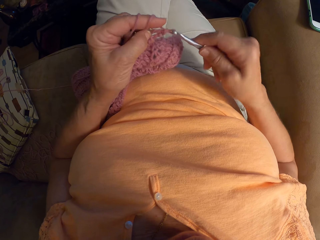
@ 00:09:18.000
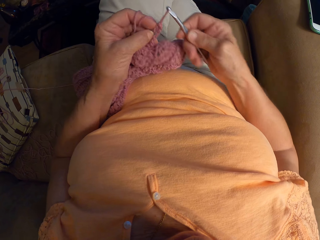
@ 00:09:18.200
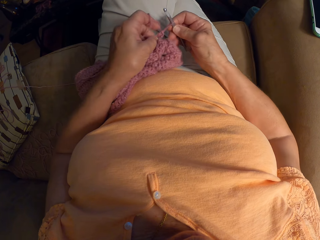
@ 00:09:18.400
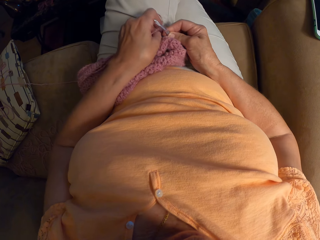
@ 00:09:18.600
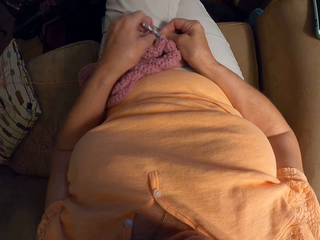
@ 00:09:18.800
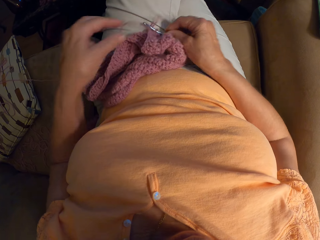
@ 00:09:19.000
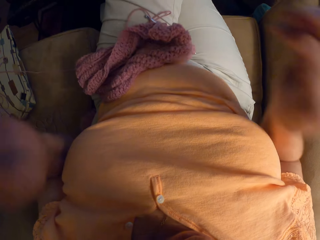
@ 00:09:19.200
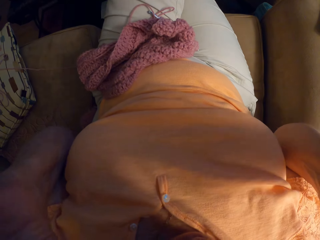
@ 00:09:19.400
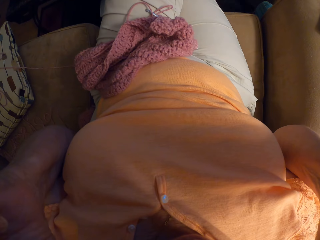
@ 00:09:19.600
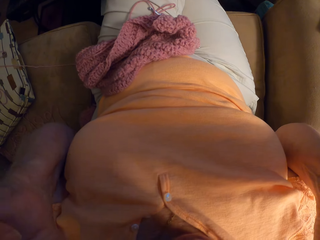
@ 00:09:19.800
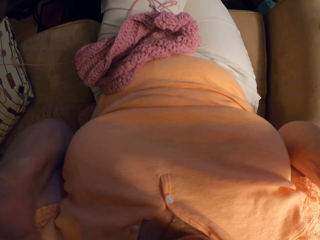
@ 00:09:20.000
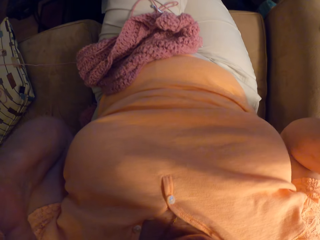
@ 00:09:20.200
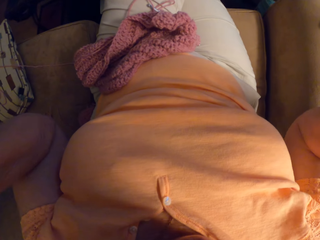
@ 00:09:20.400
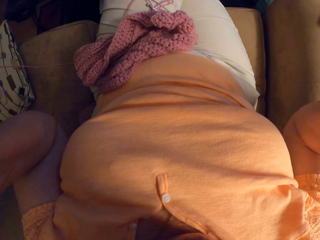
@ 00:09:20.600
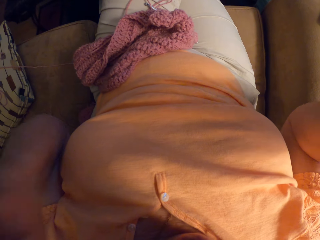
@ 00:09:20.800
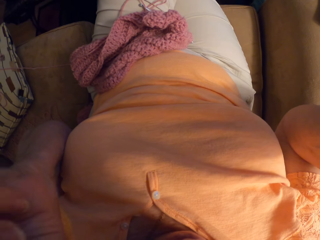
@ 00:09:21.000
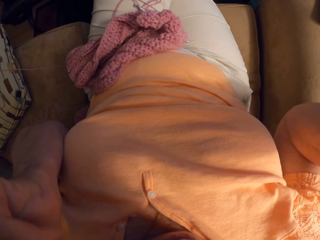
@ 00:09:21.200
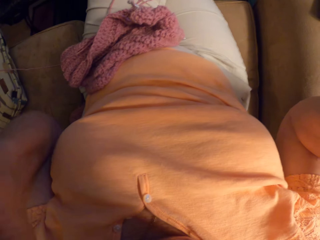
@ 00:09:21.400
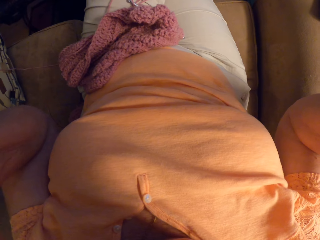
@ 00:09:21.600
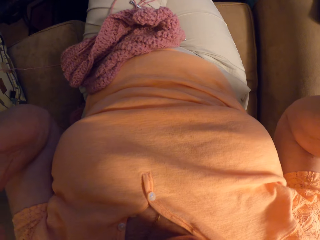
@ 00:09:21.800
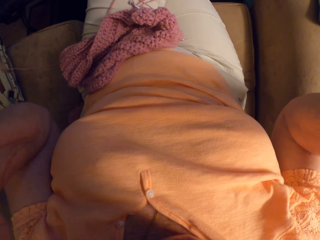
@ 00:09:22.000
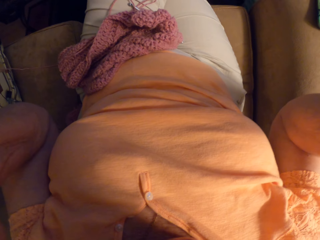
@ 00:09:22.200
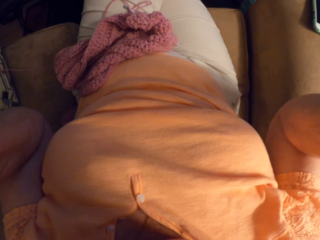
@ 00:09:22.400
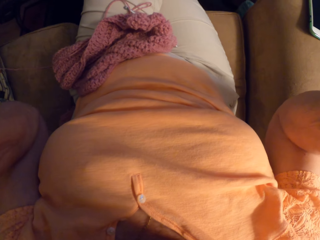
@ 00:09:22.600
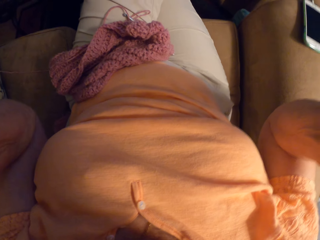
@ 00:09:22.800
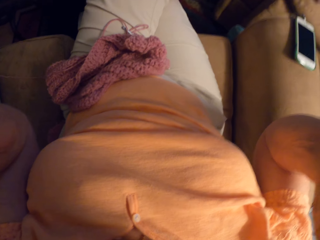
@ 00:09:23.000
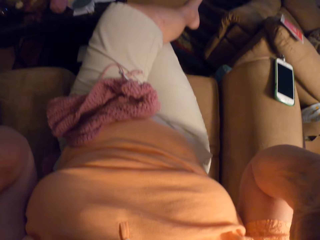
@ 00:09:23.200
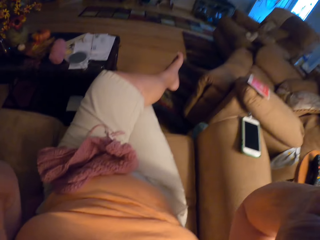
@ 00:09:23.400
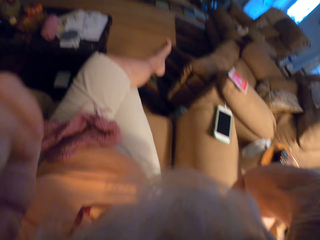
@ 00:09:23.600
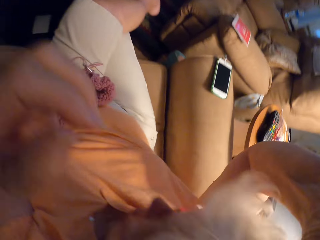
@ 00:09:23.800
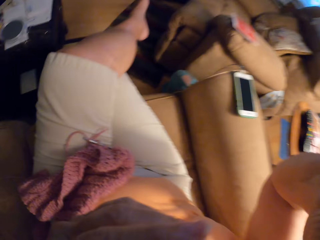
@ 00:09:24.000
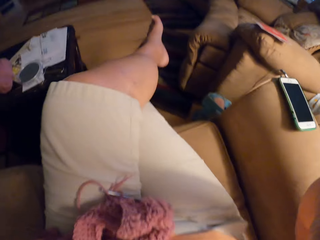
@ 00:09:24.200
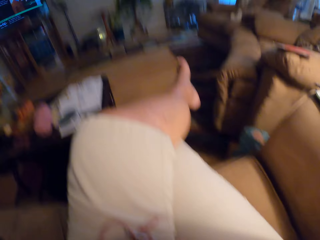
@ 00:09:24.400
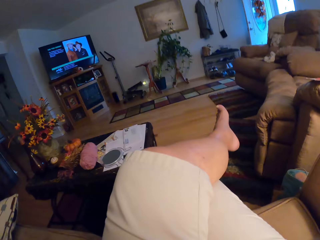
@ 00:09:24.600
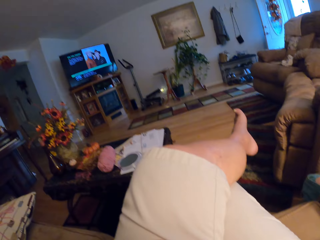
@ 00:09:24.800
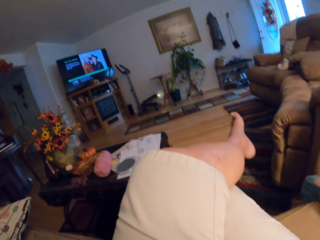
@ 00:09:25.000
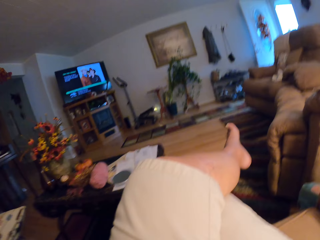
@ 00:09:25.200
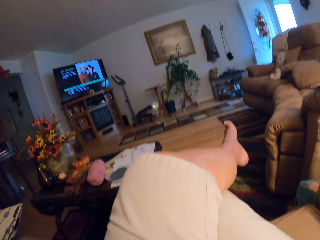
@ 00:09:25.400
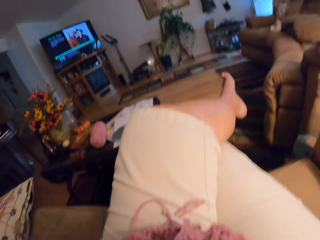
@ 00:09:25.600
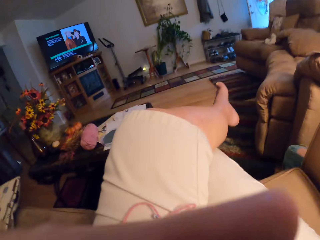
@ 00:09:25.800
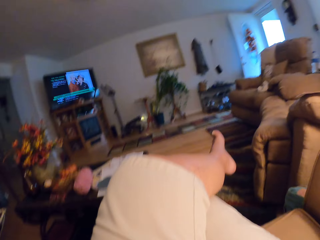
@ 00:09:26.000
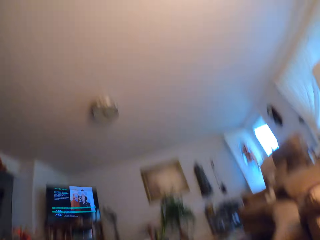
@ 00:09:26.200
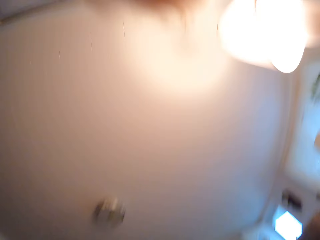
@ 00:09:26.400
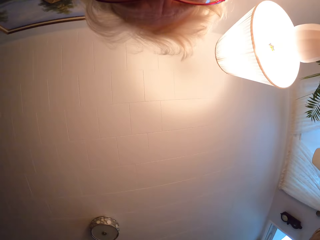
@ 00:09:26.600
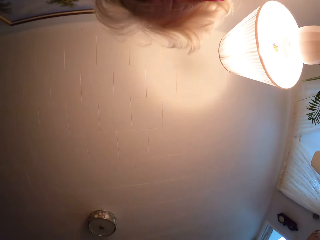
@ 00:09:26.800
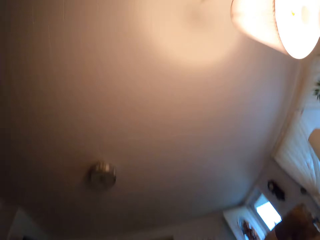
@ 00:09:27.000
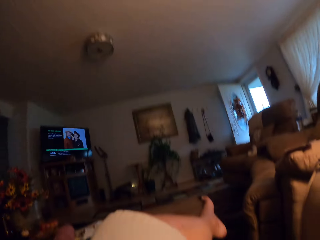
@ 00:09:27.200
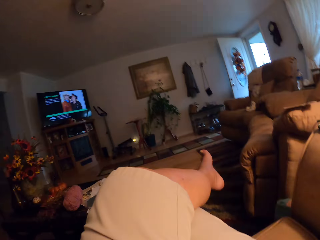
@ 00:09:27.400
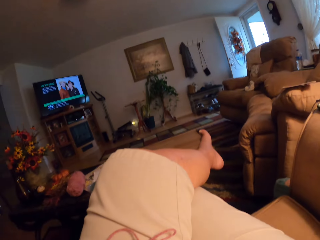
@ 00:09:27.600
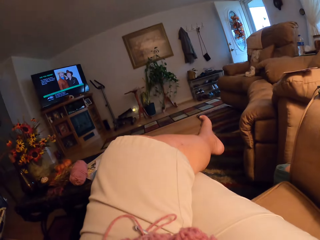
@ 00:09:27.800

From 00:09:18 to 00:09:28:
The camera wearer drops the crochet and the crochet hook on their lap. They lift their hands. They adjust their head. They adjust the camera.
